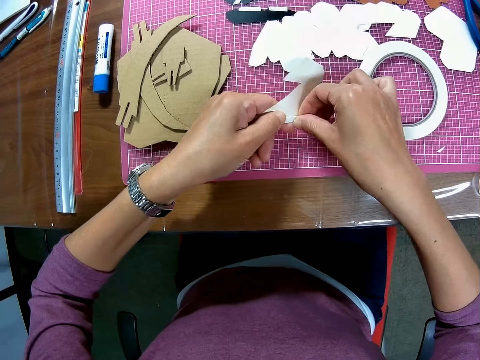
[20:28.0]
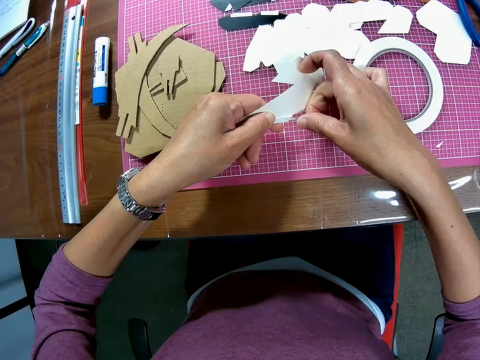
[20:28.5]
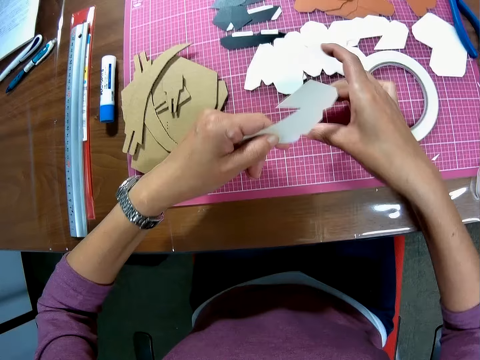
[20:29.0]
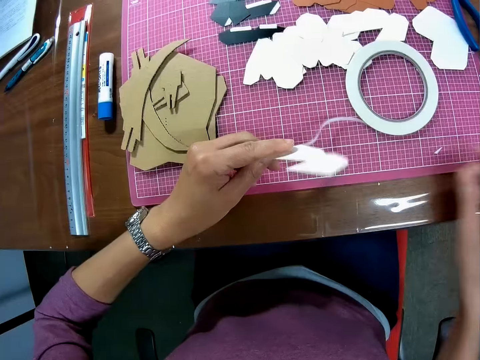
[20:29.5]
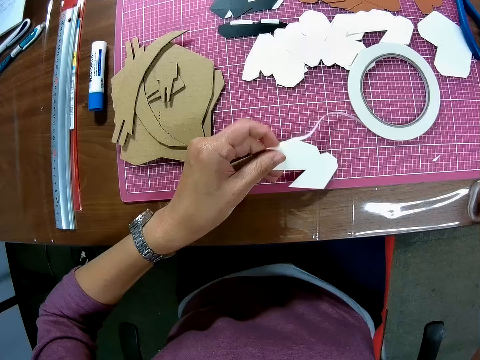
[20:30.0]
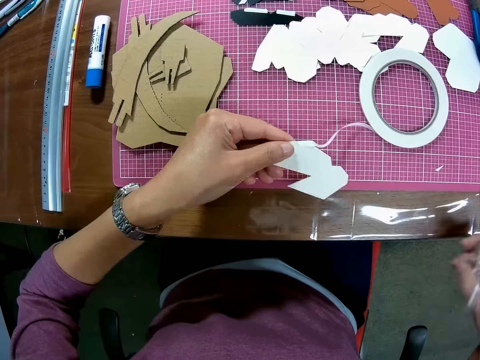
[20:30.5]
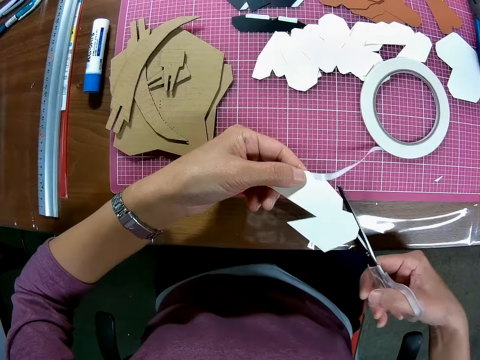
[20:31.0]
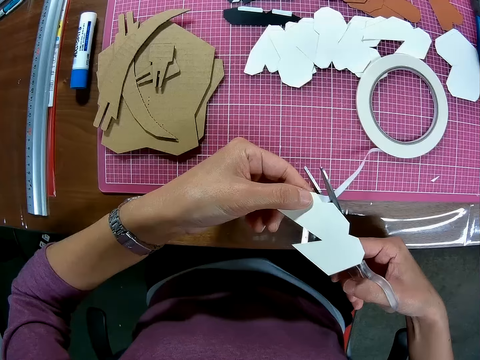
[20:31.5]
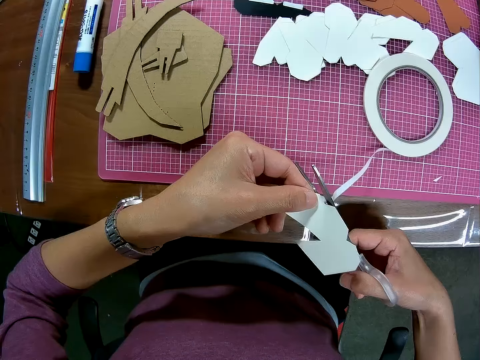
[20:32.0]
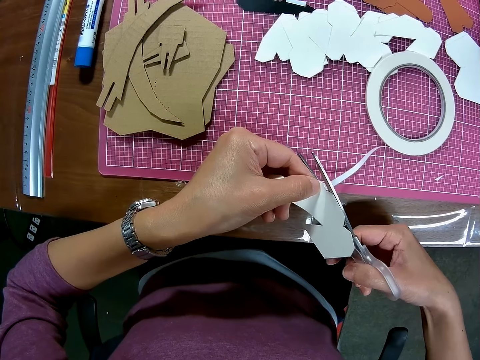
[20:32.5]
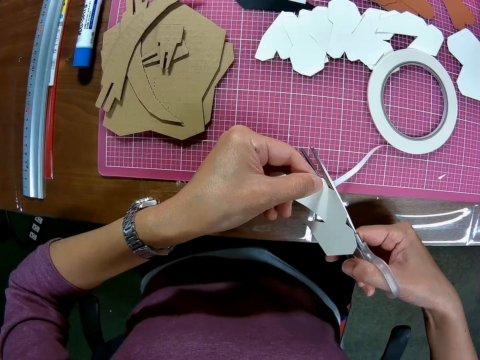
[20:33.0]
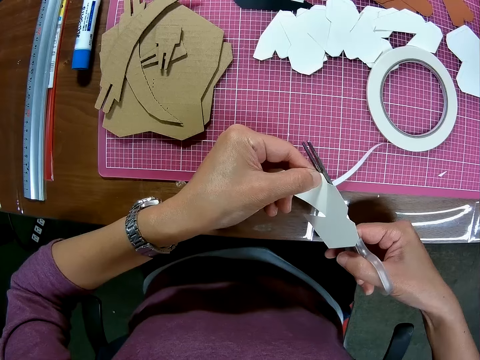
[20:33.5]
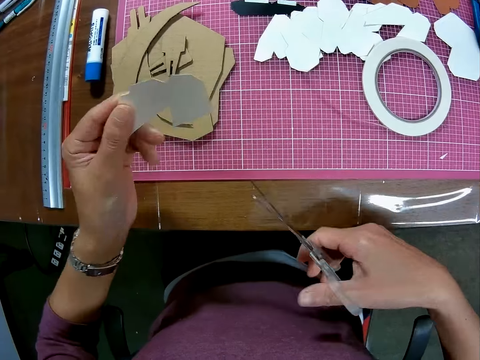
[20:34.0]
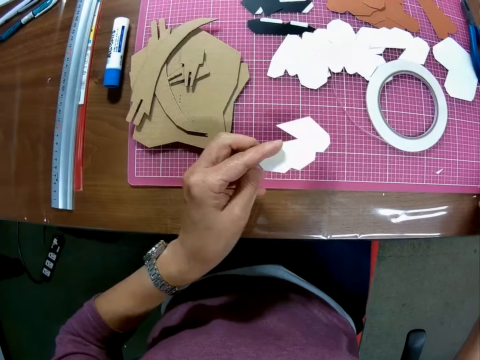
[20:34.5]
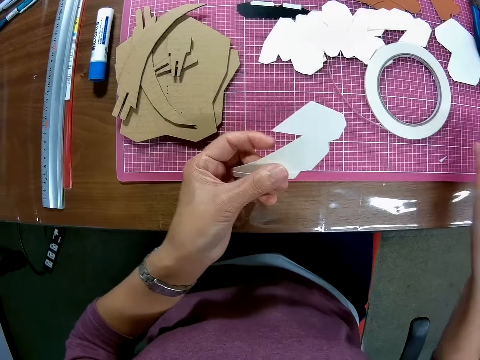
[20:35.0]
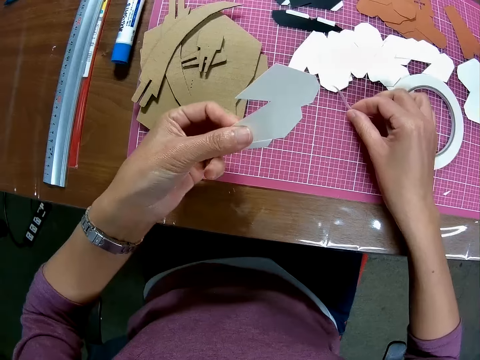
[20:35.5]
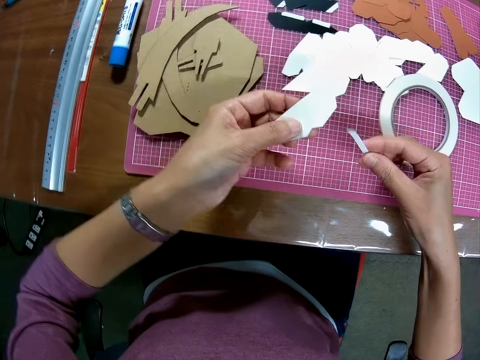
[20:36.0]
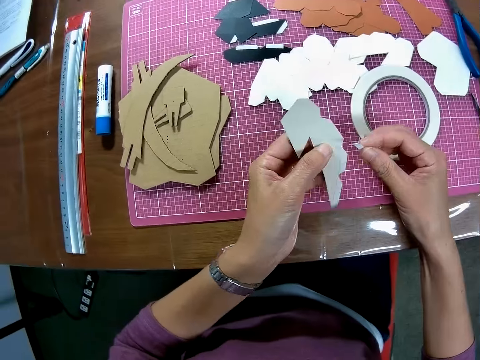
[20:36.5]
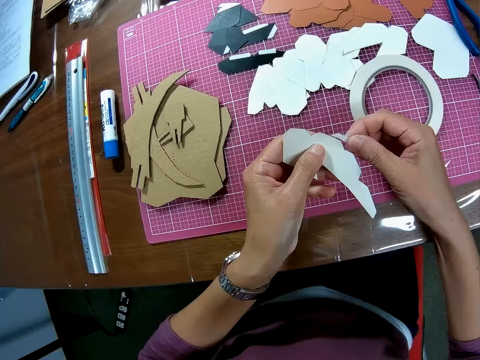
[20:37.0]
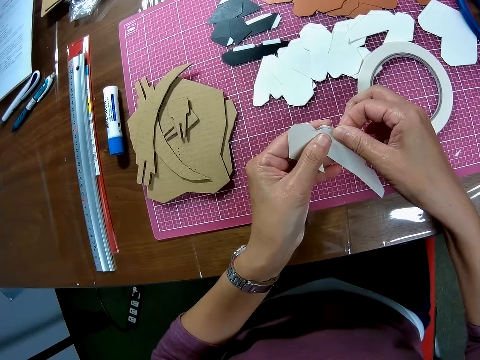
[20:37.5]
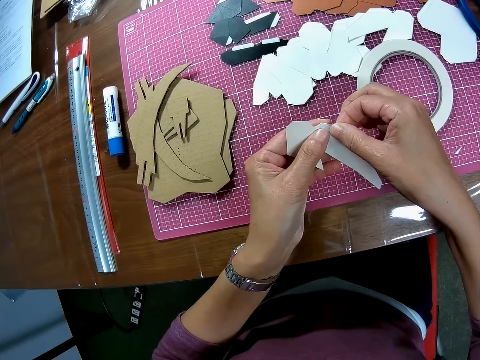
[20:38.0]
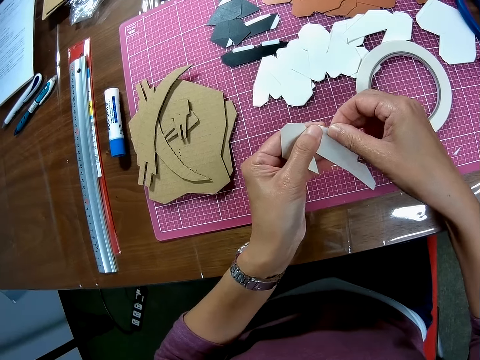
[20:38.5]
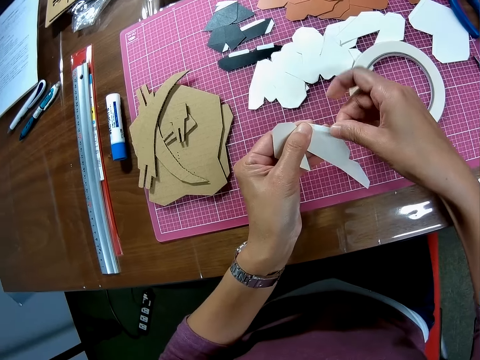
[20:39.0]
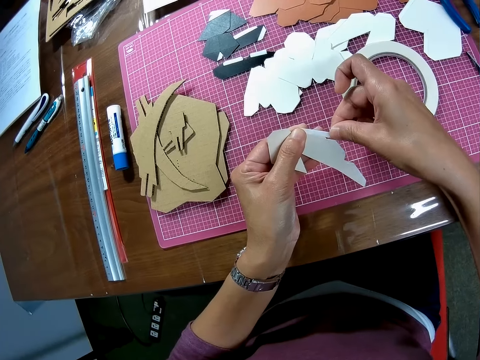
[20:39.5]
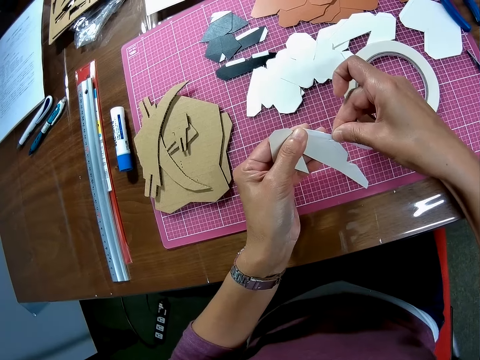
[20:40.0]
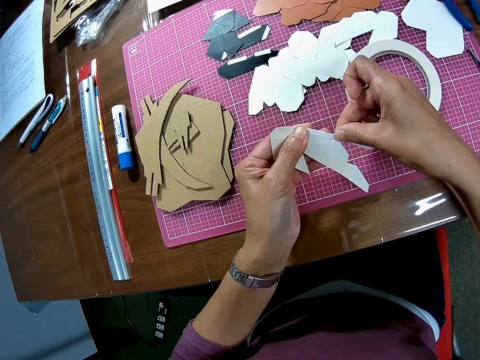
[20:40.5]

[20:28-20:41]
The camera wearer removes his right hand from the tape. He picks the pair of scissors from the table. He cuts the tape or sticker with the pair of scissors. He drops the pair of scissors on the table. He holds the sticker and picks the unrolled tape. He sticks the sticker on the card. He tapes the wooden mechanical model.

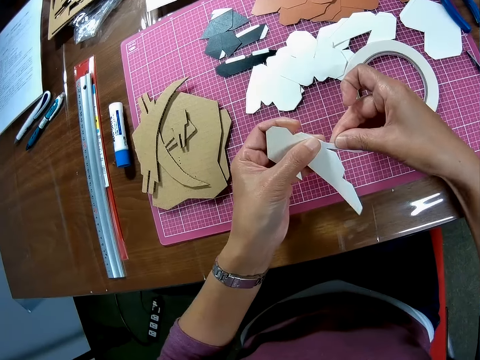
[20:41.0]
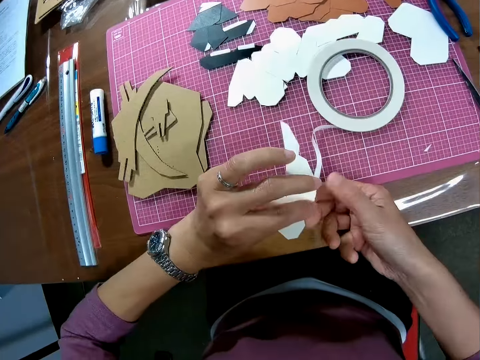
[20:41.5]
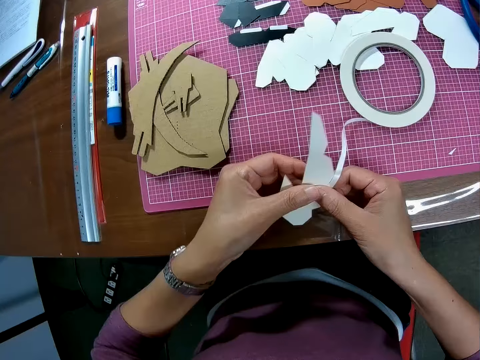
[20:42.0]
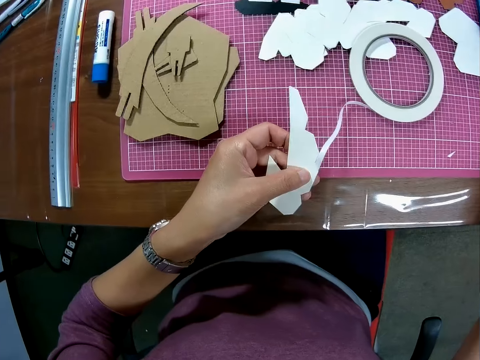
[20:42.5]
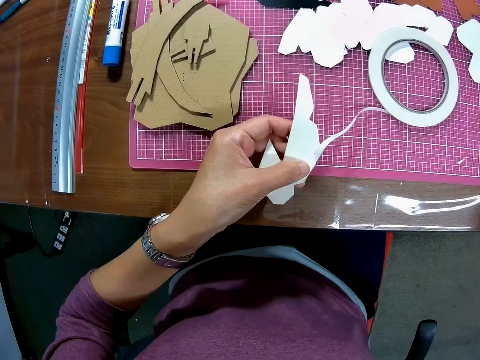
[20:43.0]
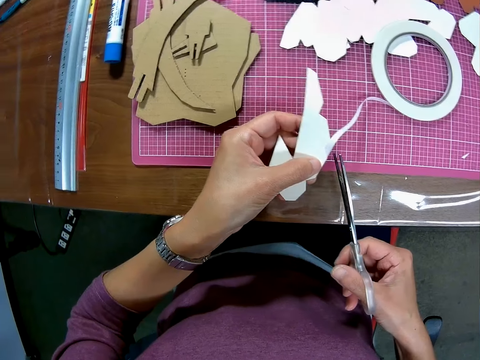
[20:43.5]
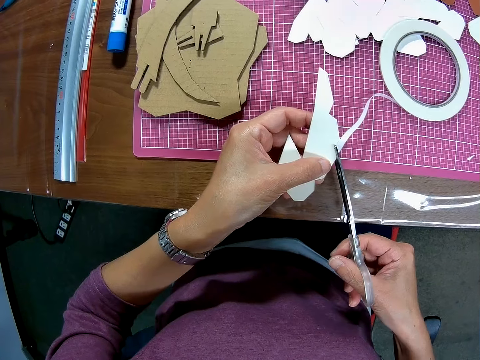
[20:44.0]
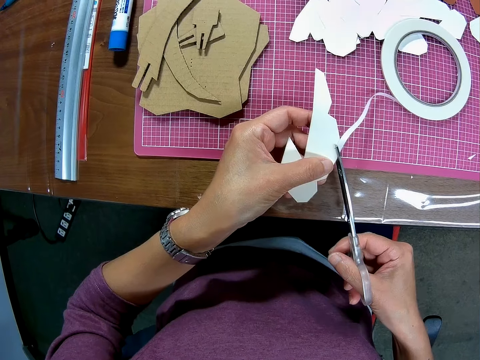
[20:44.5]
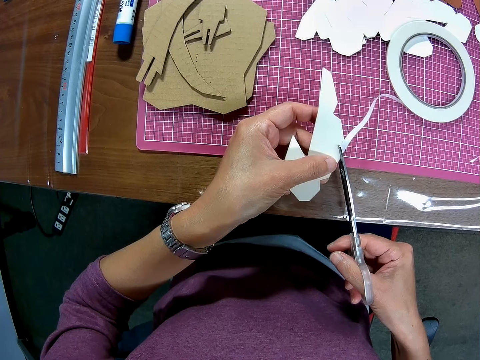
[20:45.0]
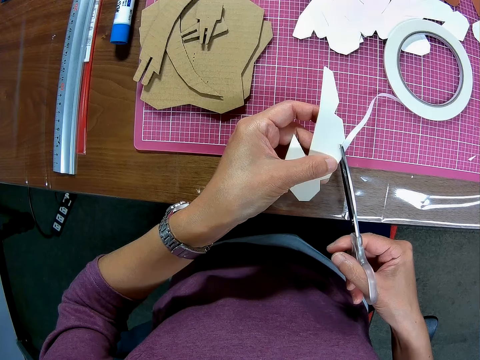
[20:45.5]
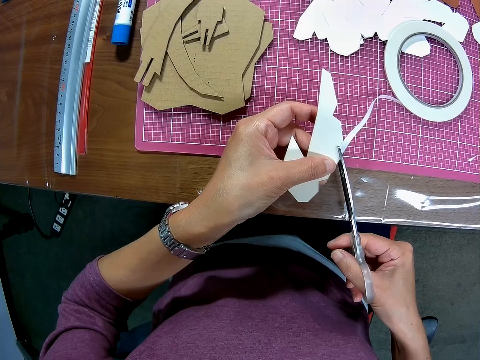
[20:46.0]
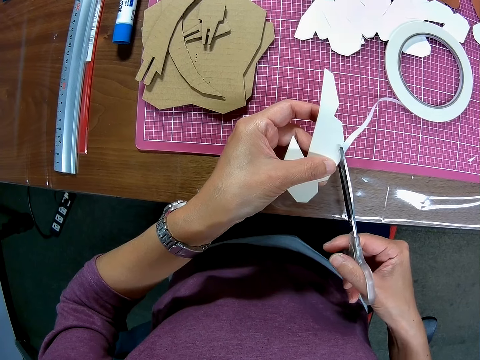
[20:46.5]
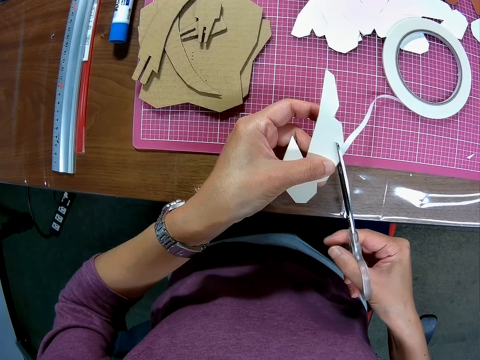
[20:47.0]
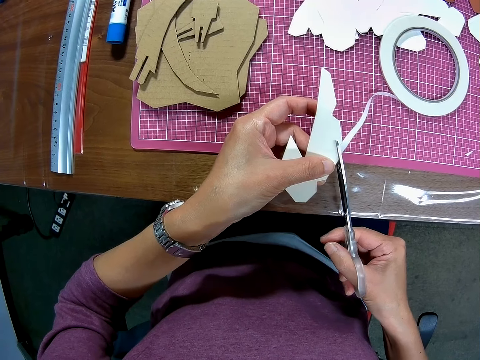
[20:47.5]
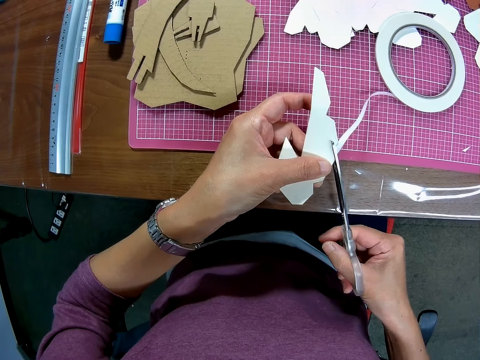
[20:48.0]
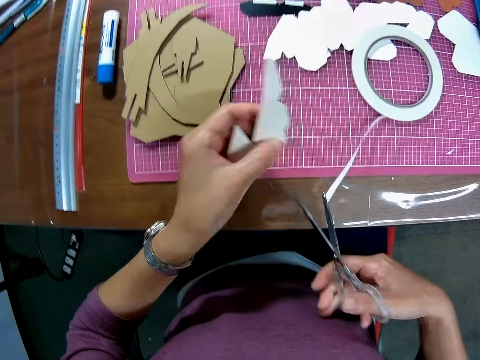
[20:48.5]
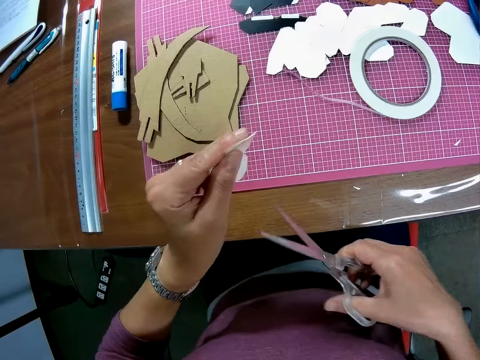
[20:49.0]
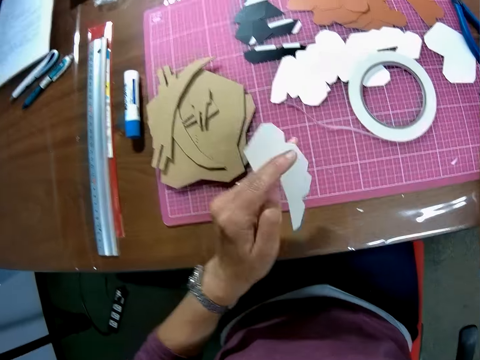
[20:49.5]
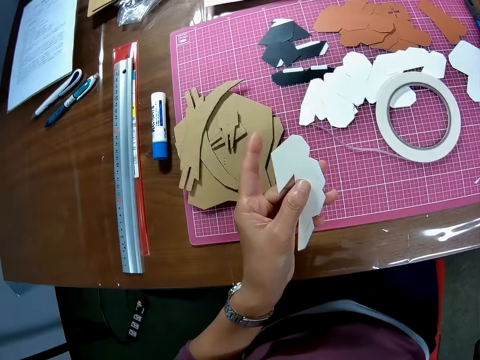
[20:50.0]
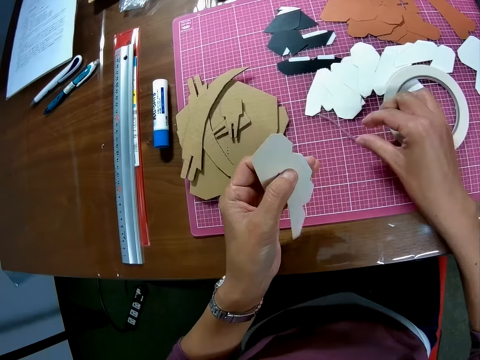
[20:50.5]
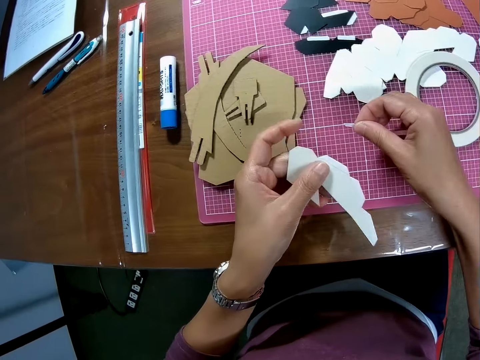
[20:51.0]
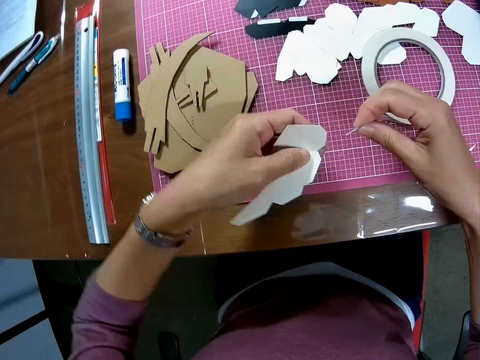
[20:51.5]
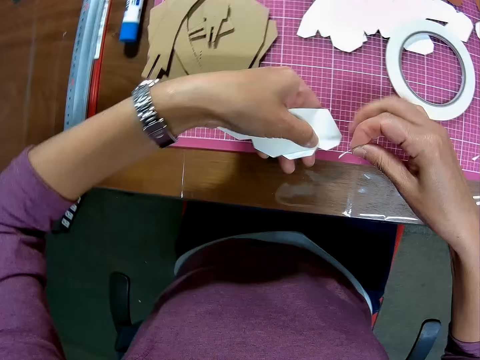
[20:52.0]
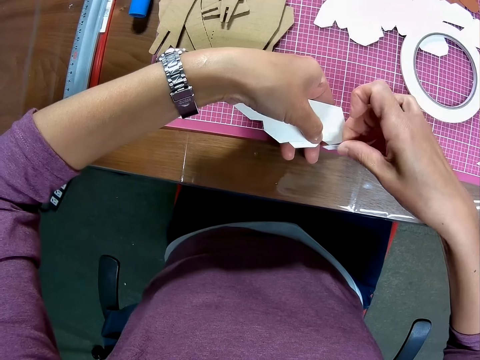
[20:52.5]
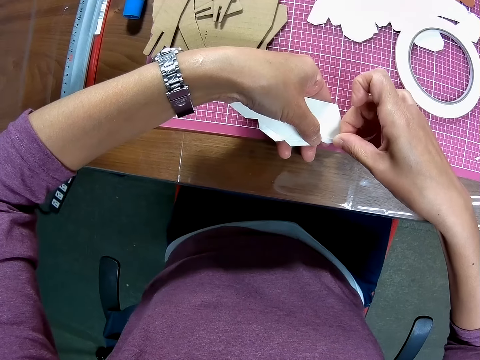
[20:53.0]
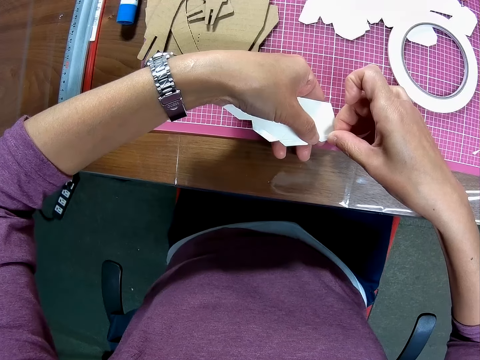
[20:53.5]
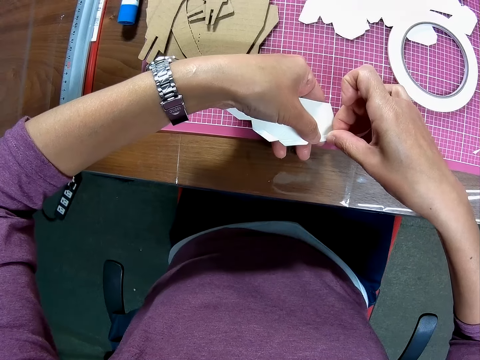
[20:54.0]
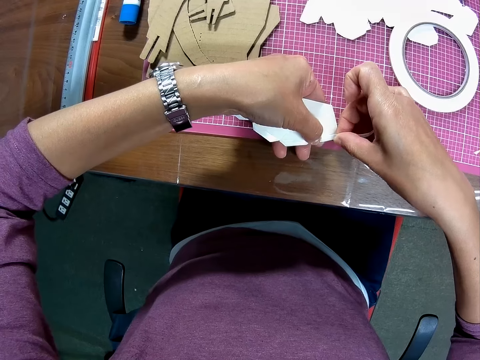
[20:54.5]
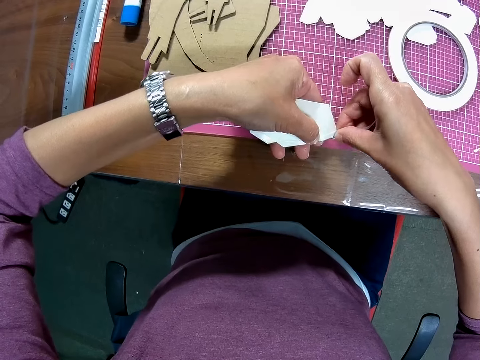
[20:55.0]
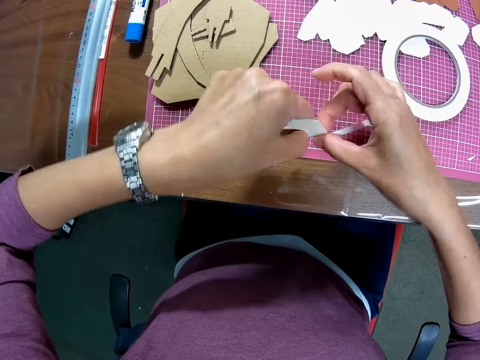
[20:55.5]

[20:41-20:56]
The camera wearer removes his right hand from the tape. He picks the pair of scissors from the table. He cuts the tape or sticker with the pair of scissors. He drops the pair of scissors on the table. He picks the unrolled tape and holds the sticker. He sticks the sticker in the card. He tapes the wooden mechanical model.
